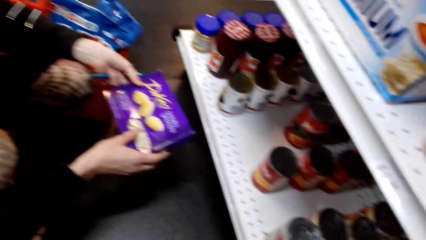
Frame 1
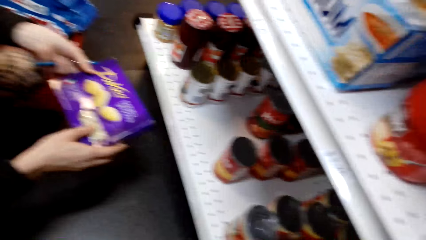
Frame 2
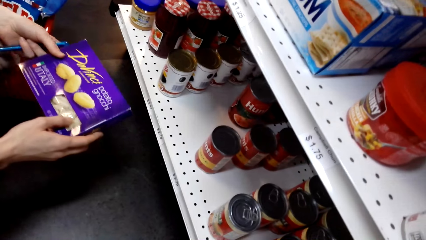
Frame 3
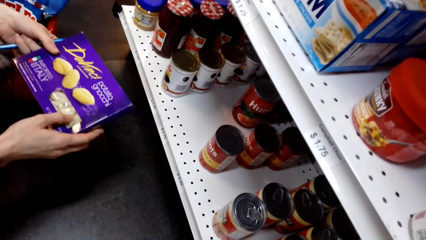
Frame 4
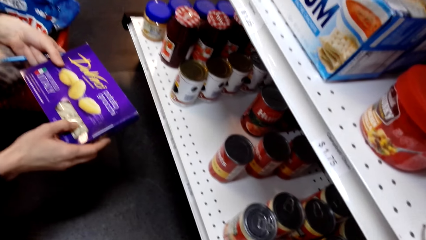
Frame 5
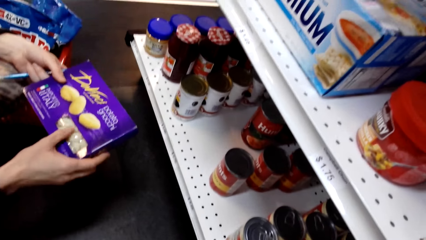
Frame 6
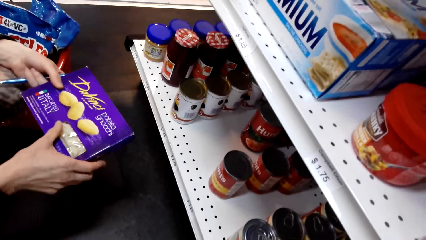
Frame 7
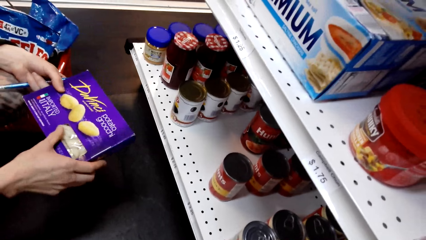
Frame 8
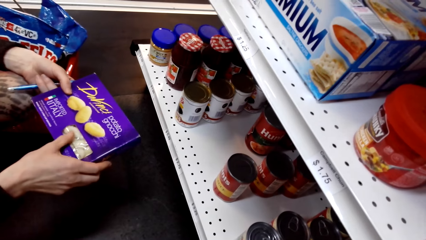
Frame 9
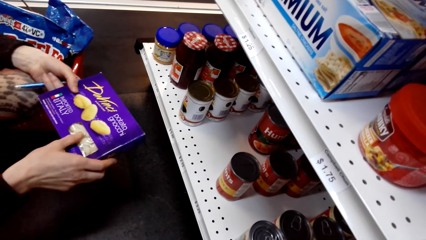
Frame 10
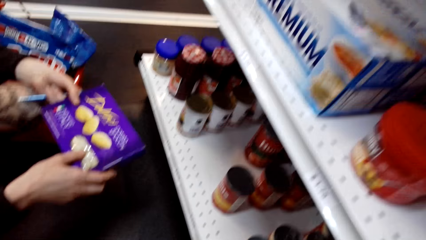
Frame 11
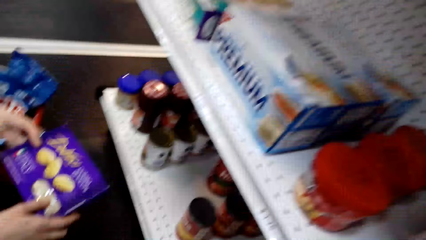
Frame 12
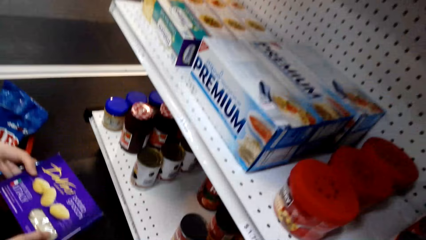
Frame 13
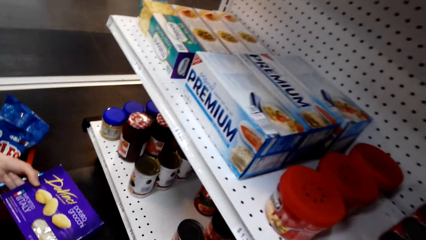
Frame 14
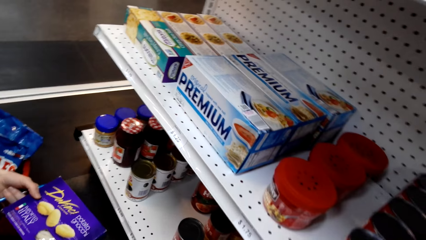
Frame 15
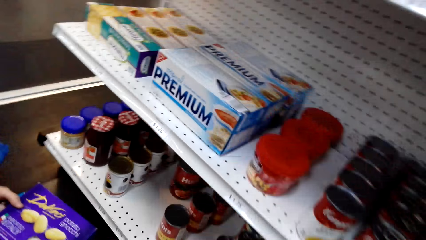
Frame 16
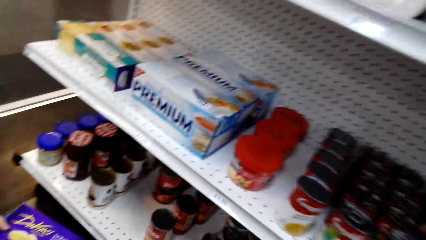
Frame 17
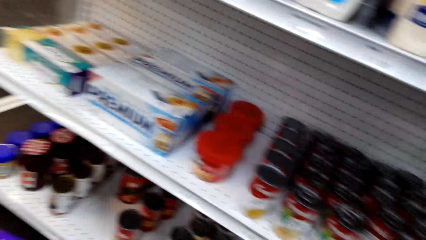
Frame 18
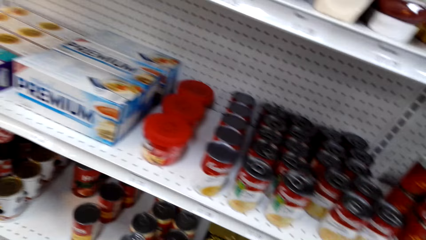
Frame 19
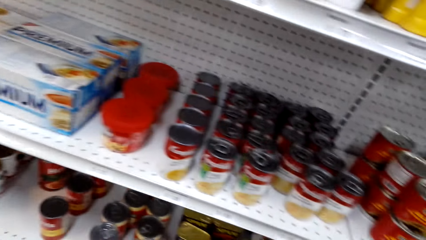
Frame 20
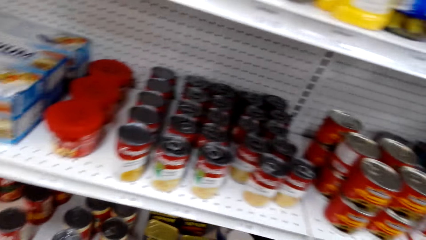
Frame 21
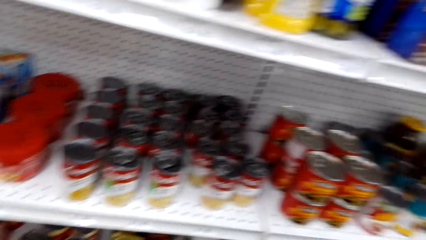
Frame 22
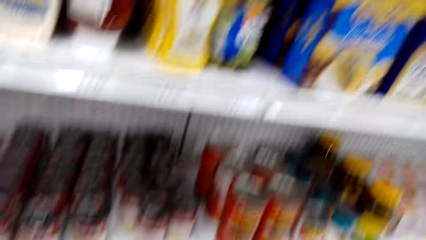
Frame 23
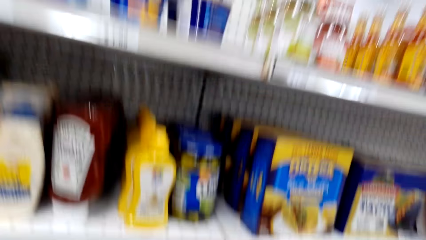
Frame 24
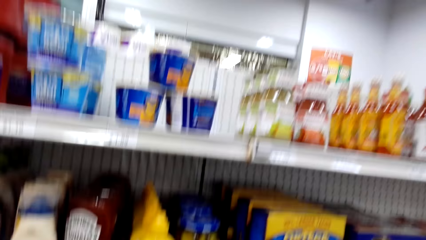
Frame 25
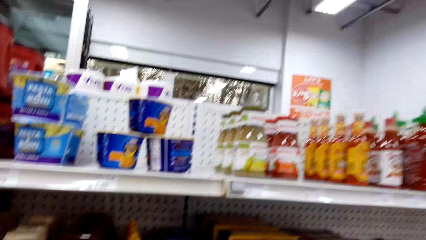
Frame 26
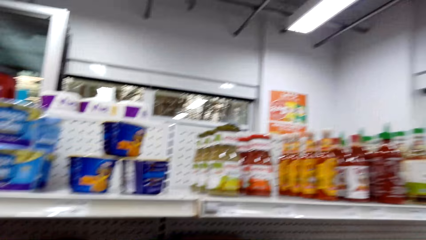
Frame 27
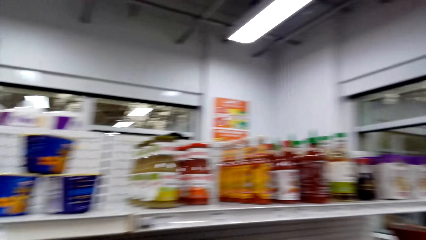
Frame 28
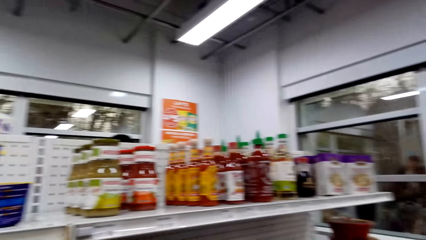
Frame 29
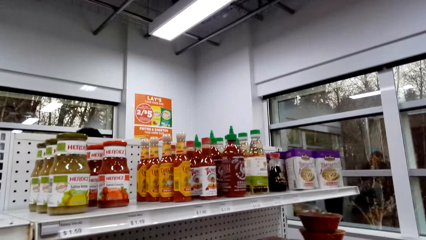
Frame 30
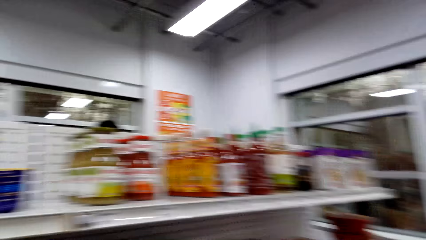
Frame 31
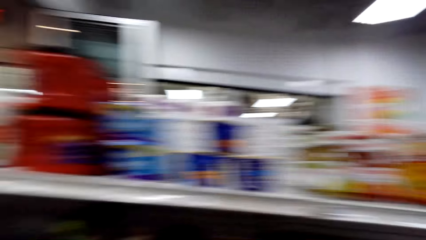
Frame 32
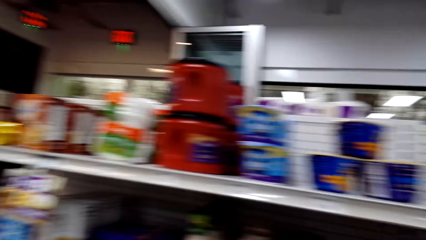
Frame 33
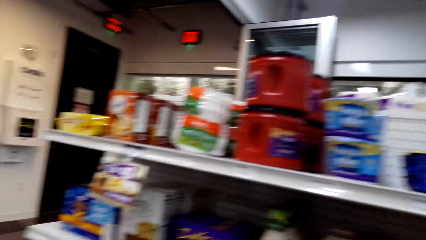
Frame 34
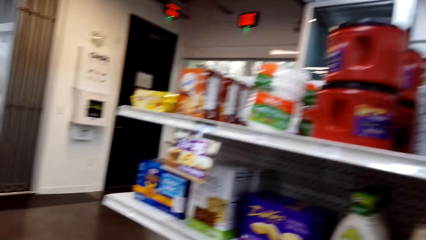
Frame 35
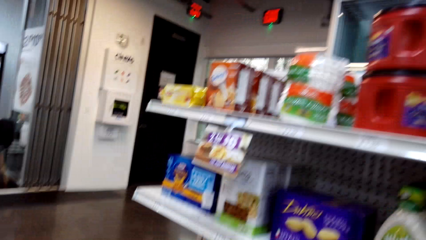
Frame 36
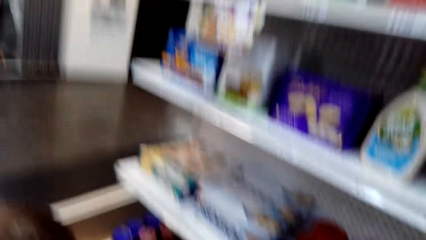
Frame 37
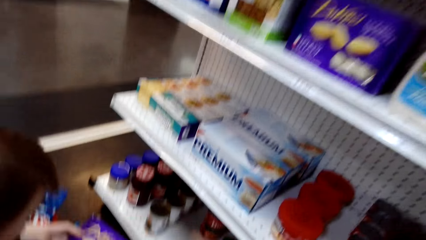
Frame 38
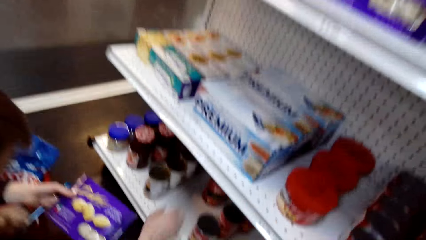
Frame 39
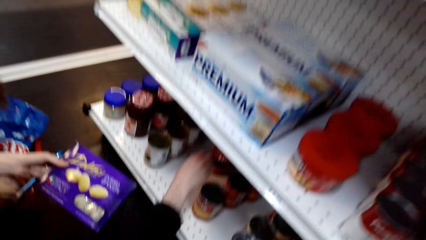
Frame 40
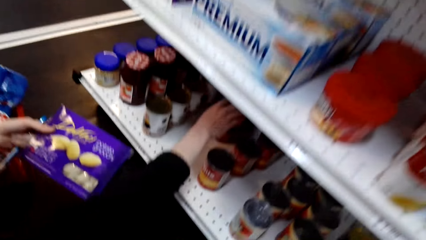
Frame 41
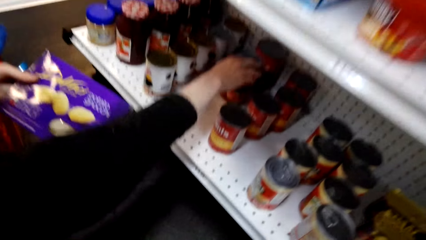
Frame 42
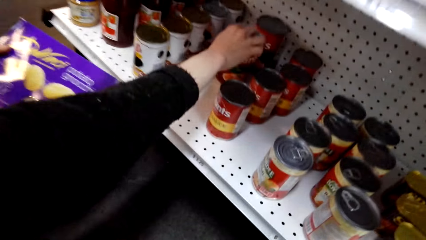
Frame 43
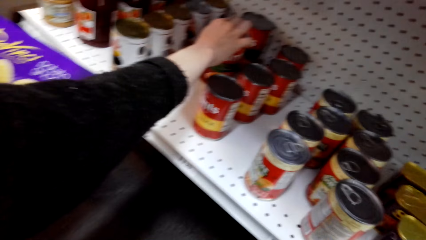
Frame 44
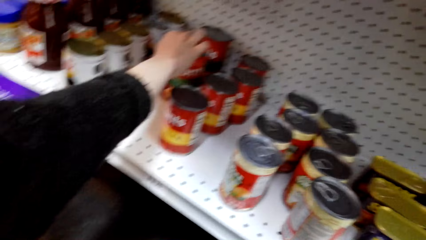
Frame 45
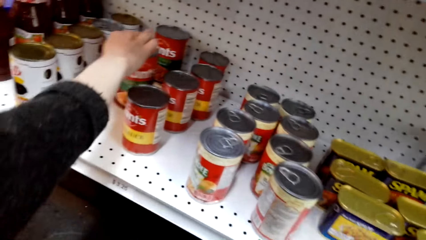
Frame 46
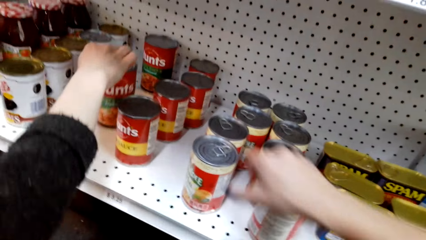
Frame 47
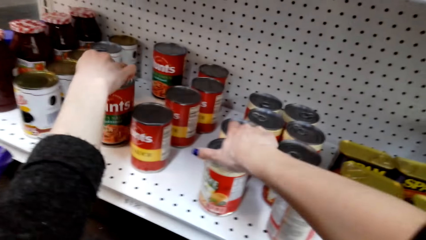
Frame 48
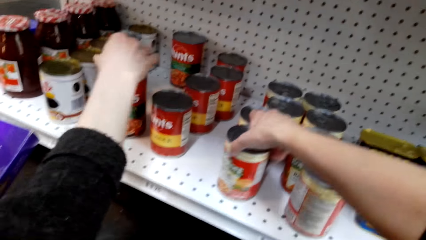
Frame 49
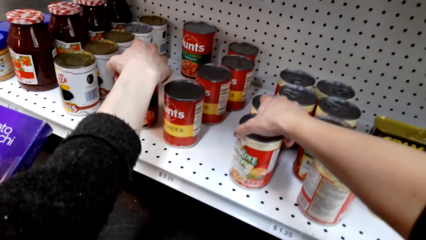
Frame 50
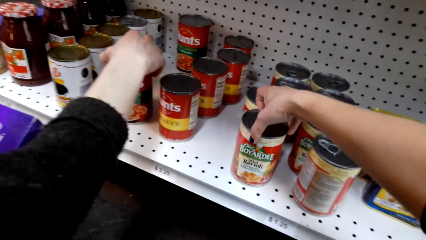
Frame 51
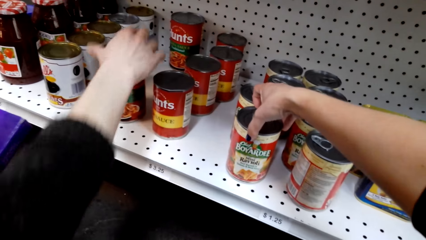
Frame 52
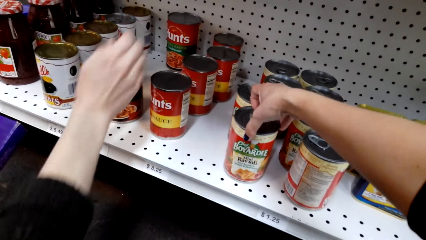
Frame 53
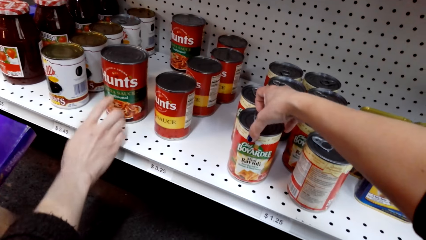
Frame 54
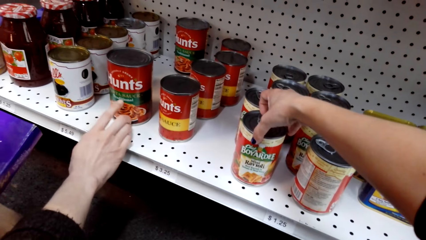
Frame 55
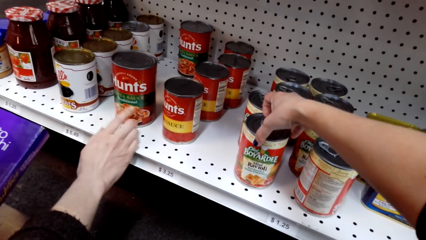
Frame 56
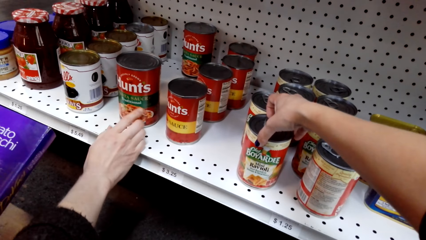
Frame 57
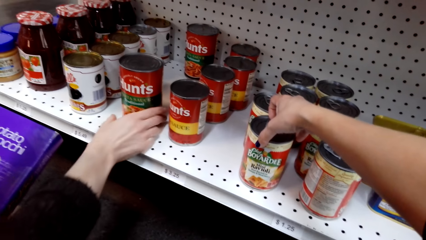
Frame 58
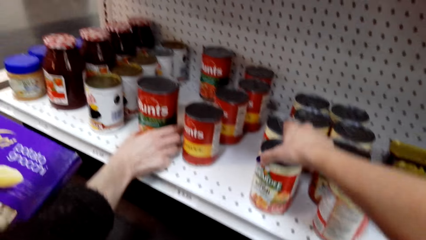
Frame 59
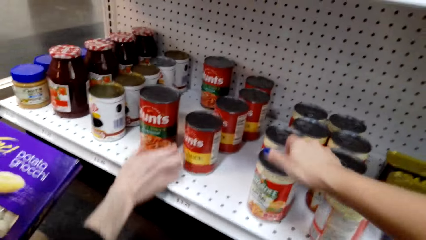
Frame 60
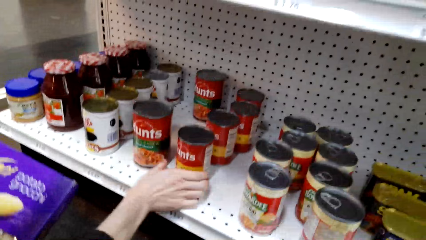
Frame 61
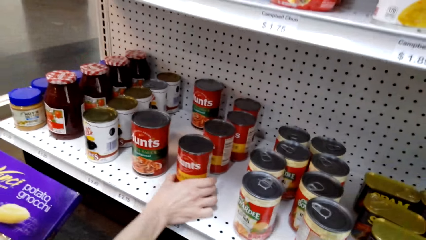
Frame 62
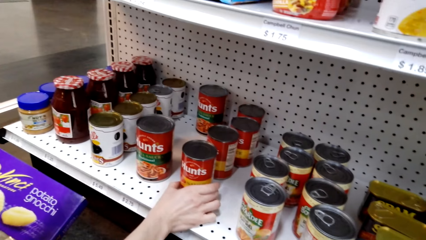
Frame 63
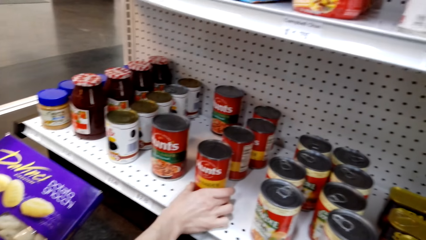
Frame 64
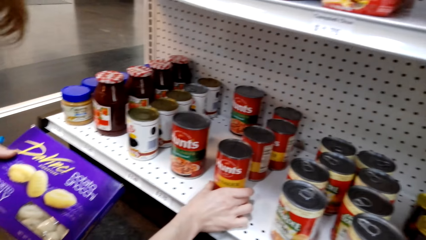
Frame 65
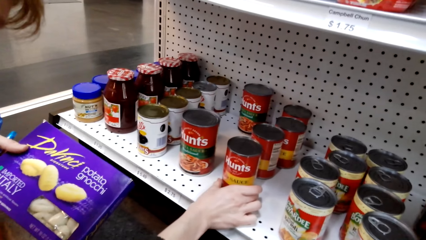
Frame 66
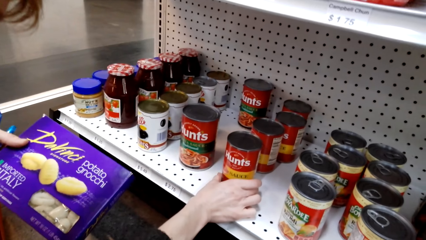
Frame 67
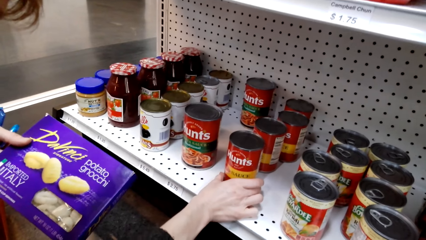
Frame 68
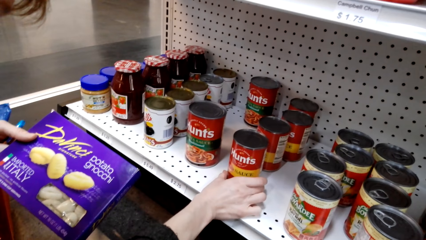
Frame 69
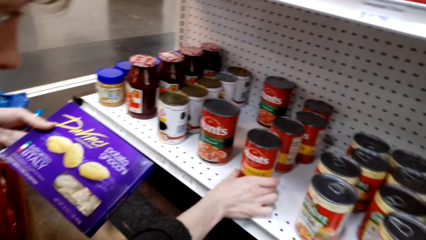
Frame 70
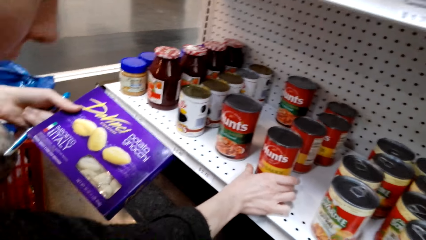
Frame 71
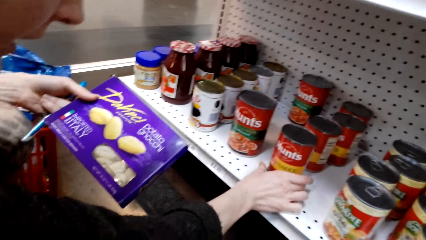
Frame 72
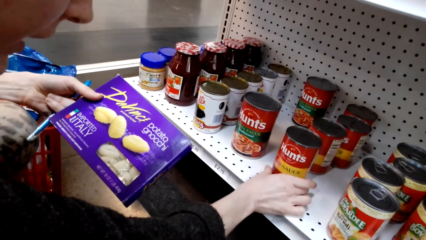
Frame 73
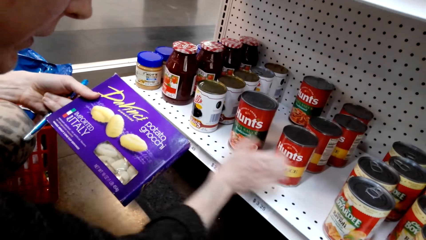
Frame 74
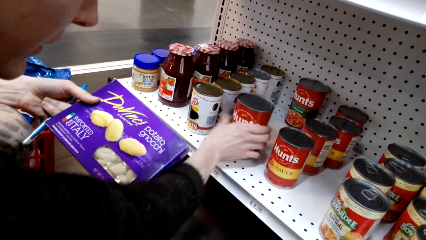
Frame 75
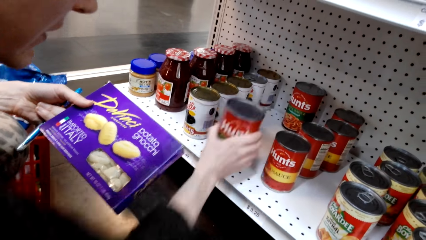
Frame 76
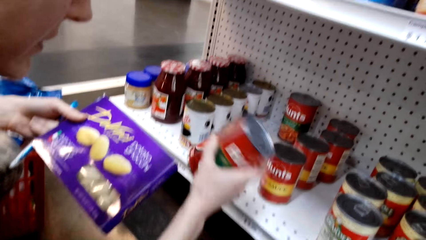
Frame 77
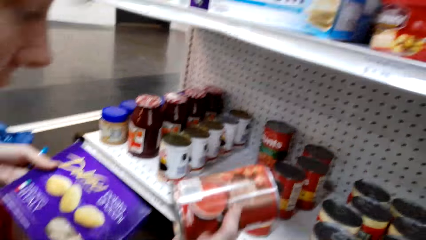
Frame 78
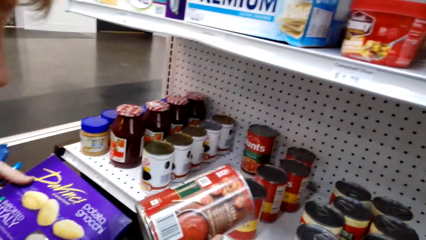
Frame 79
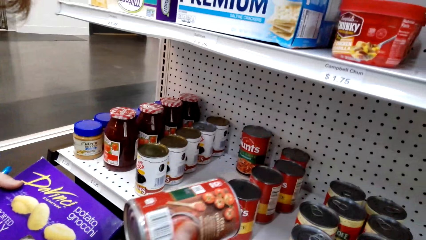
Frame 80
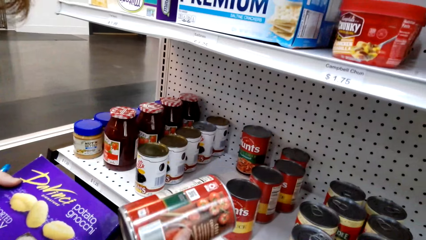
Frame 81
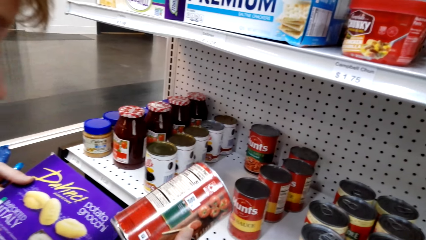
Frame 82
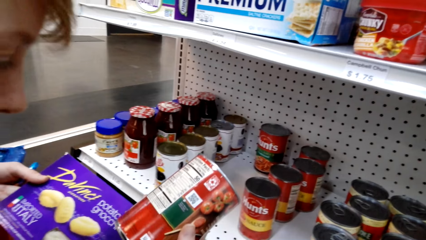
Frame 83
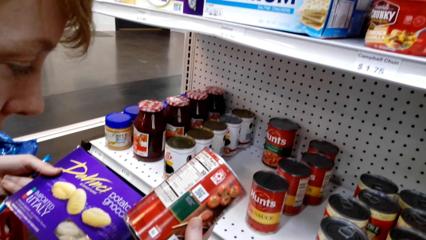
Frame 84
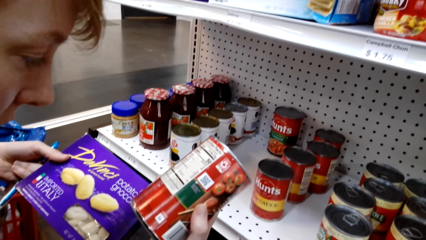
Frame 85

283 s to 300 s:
The camera wearer converses with the woman. They look around. They rise up. They squat down. The woman touches the cans. The woman holds a can of food item. The camera wearer touches a can. The woman holds another can of food stuff. She takes a container of food item.
